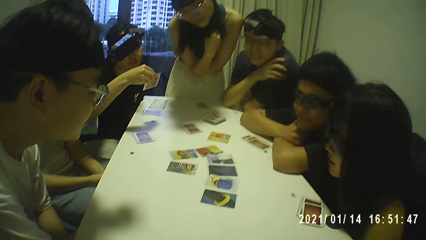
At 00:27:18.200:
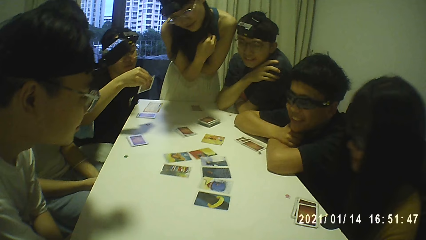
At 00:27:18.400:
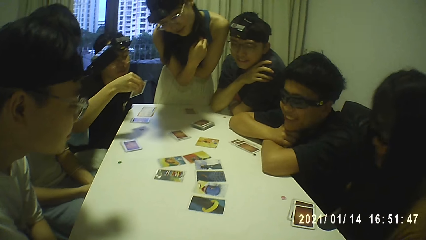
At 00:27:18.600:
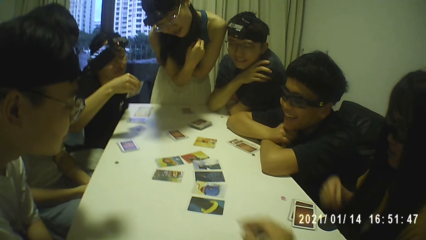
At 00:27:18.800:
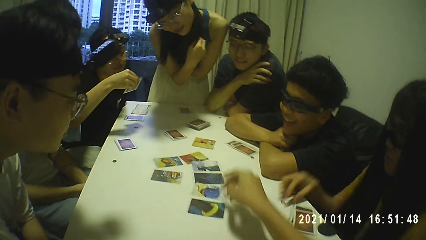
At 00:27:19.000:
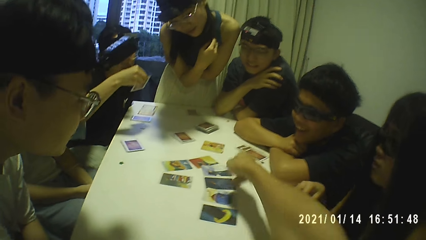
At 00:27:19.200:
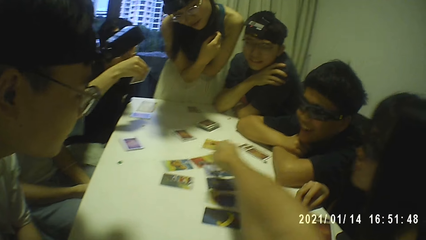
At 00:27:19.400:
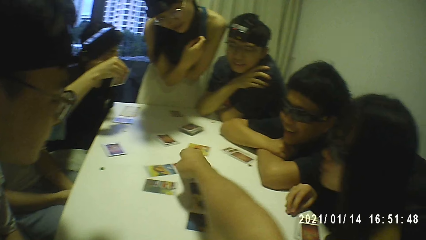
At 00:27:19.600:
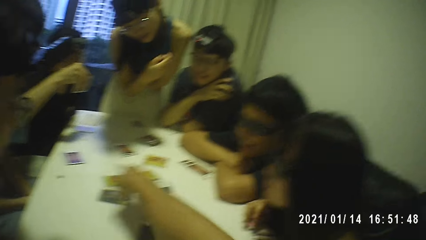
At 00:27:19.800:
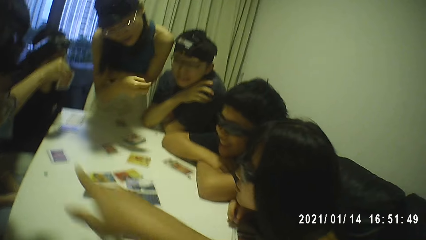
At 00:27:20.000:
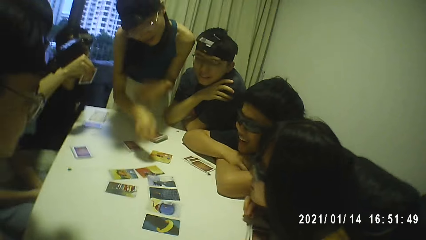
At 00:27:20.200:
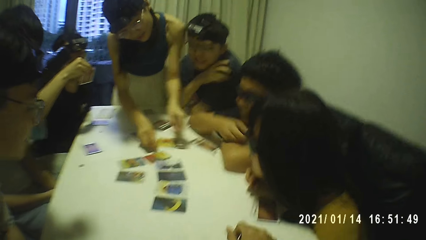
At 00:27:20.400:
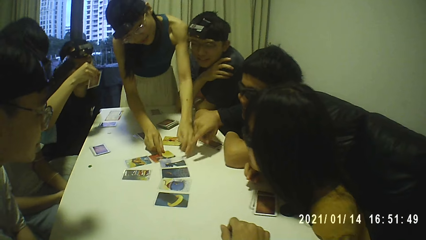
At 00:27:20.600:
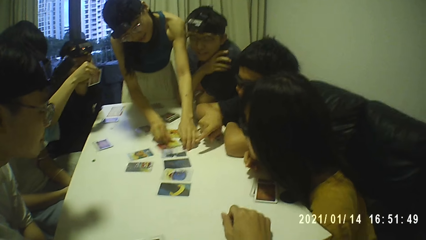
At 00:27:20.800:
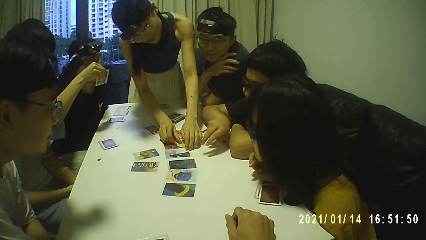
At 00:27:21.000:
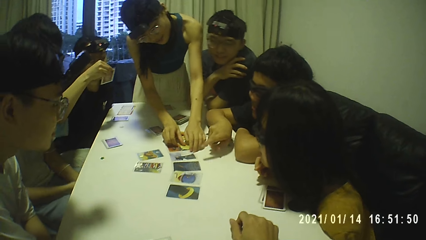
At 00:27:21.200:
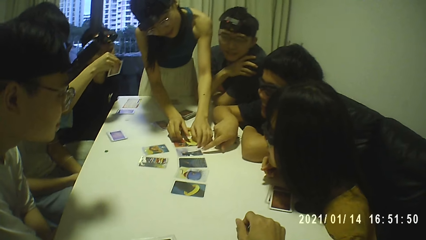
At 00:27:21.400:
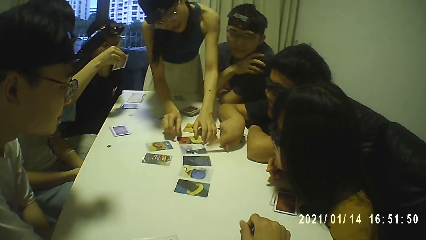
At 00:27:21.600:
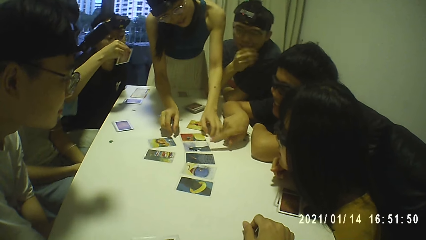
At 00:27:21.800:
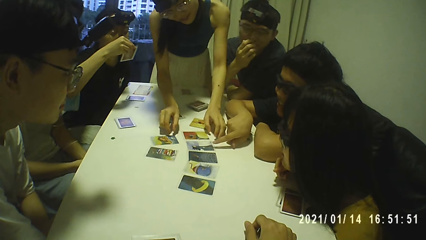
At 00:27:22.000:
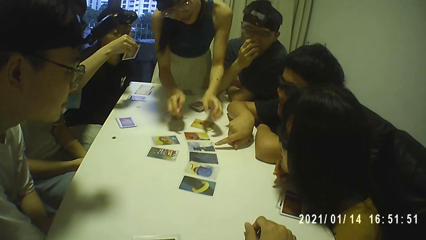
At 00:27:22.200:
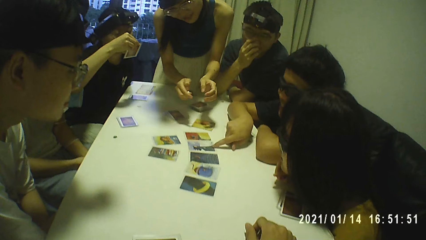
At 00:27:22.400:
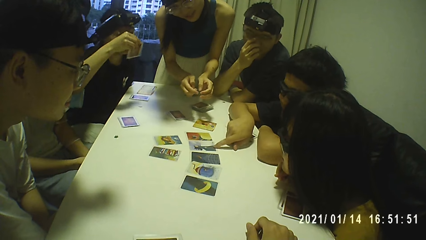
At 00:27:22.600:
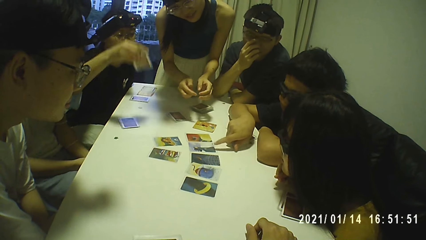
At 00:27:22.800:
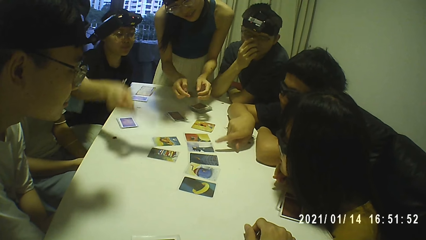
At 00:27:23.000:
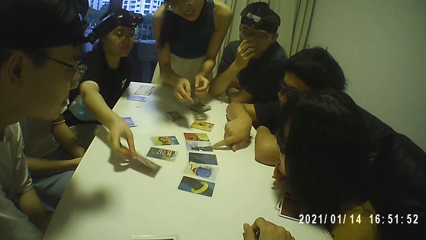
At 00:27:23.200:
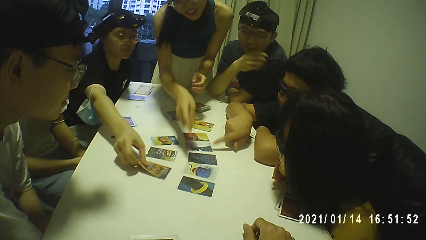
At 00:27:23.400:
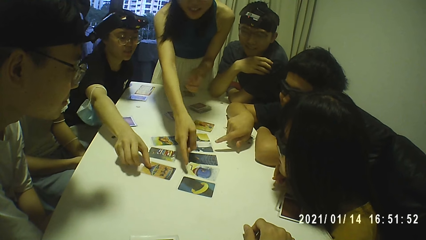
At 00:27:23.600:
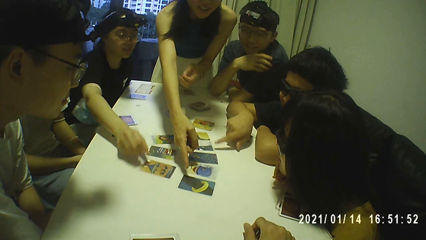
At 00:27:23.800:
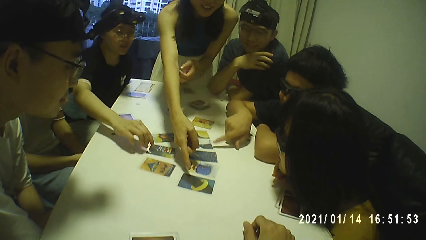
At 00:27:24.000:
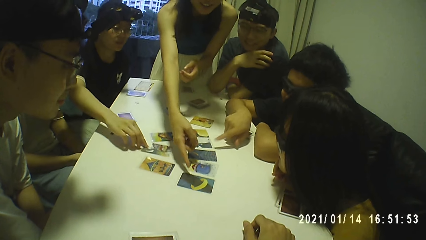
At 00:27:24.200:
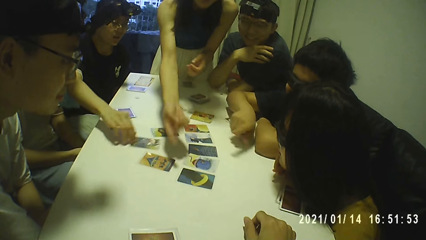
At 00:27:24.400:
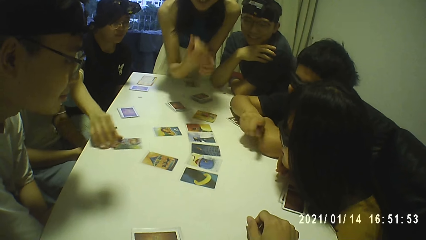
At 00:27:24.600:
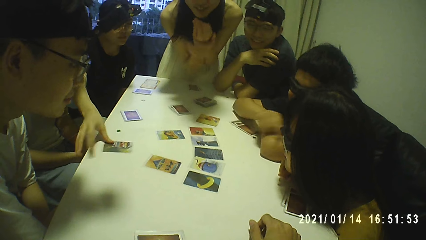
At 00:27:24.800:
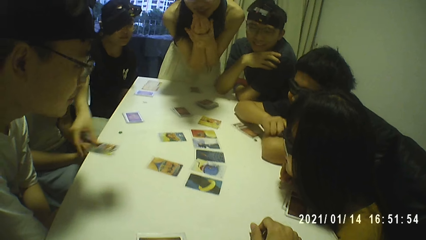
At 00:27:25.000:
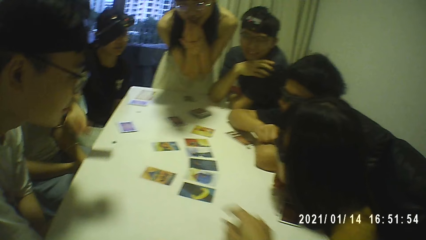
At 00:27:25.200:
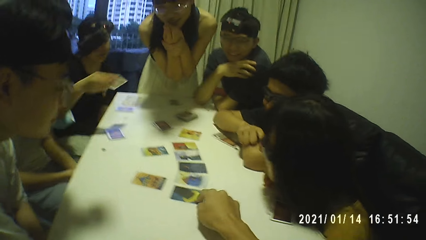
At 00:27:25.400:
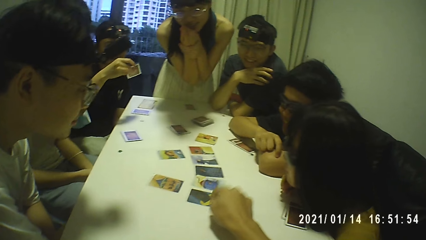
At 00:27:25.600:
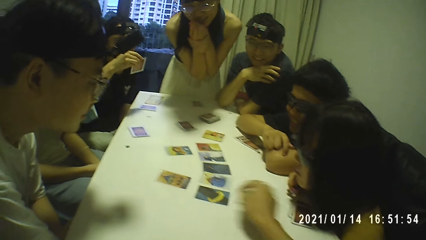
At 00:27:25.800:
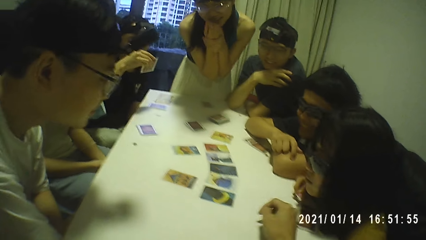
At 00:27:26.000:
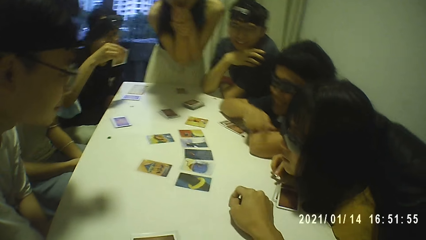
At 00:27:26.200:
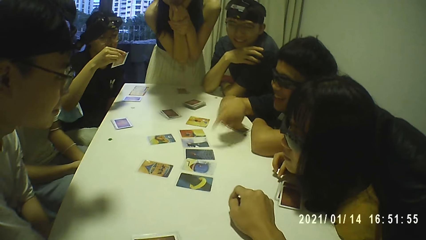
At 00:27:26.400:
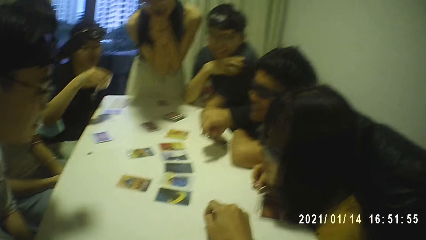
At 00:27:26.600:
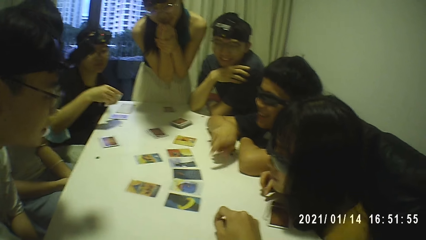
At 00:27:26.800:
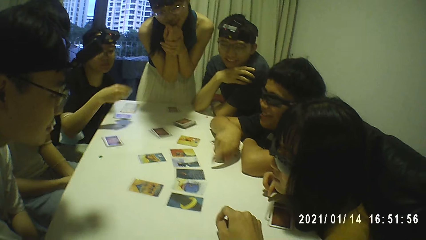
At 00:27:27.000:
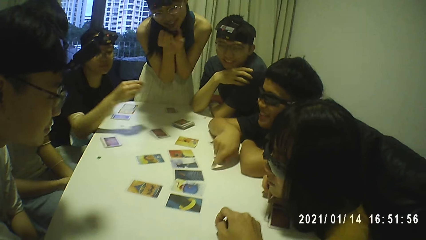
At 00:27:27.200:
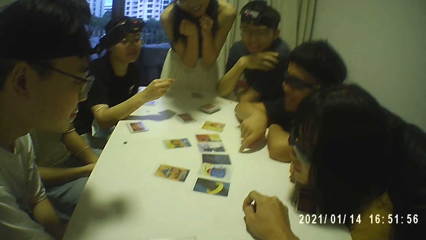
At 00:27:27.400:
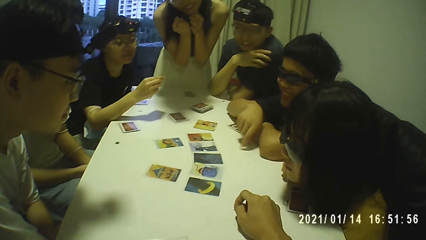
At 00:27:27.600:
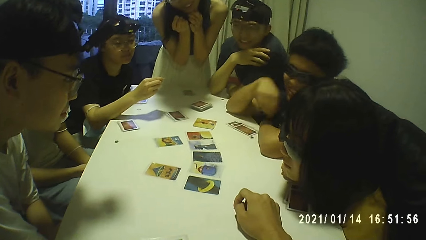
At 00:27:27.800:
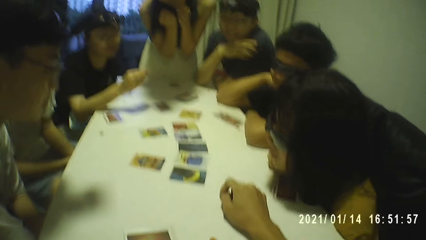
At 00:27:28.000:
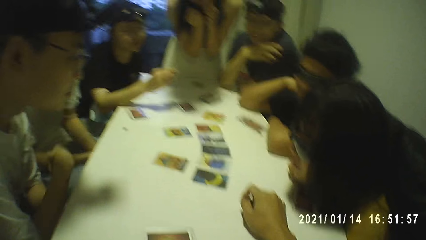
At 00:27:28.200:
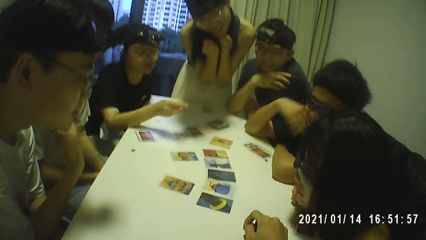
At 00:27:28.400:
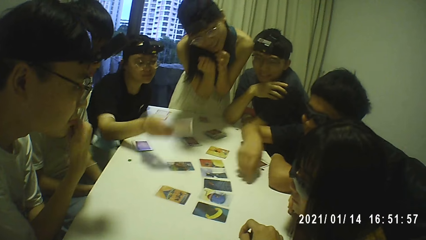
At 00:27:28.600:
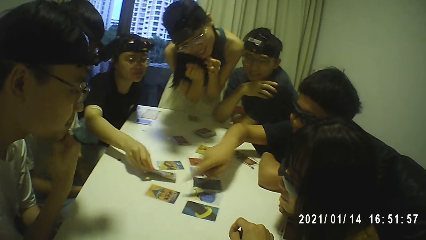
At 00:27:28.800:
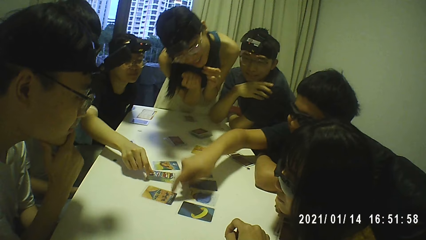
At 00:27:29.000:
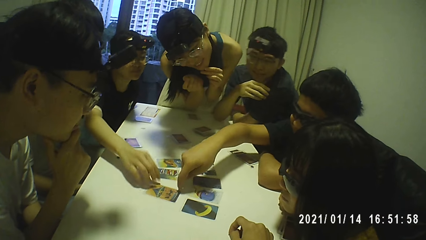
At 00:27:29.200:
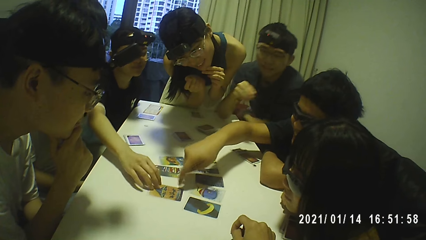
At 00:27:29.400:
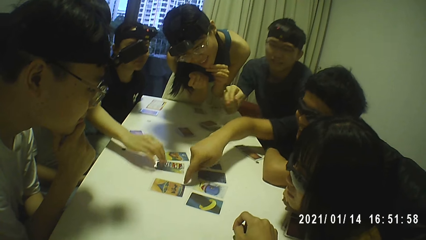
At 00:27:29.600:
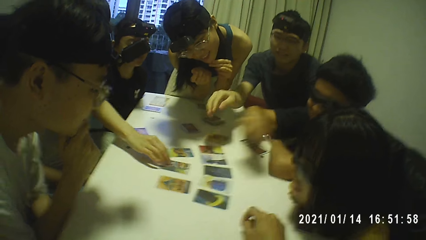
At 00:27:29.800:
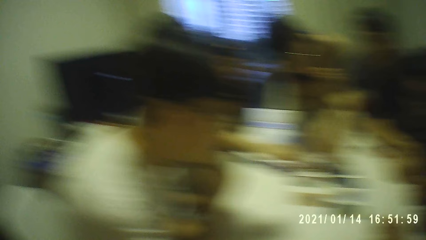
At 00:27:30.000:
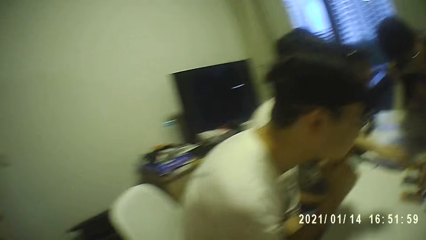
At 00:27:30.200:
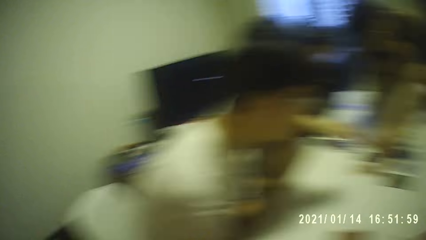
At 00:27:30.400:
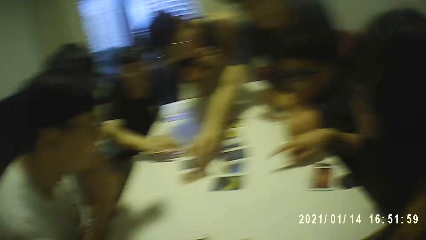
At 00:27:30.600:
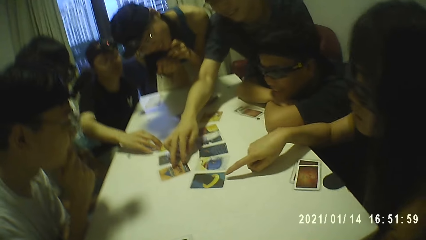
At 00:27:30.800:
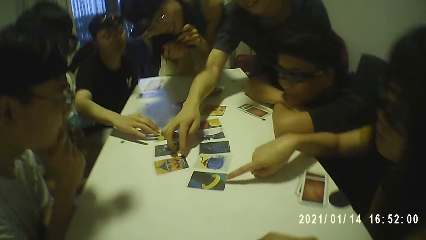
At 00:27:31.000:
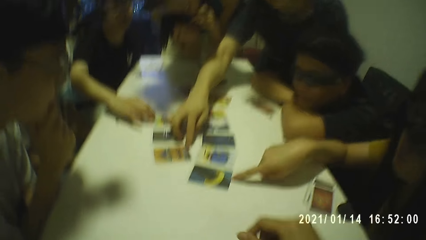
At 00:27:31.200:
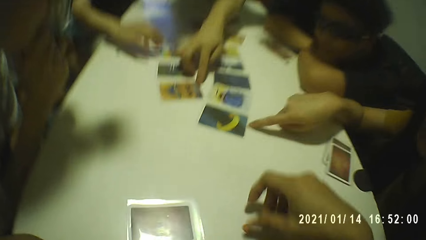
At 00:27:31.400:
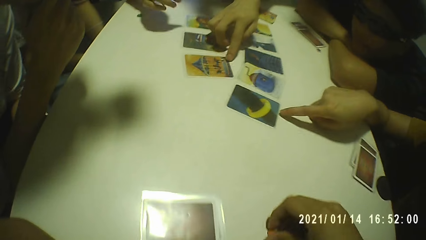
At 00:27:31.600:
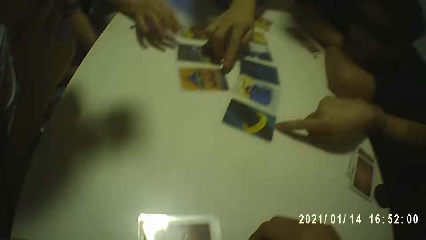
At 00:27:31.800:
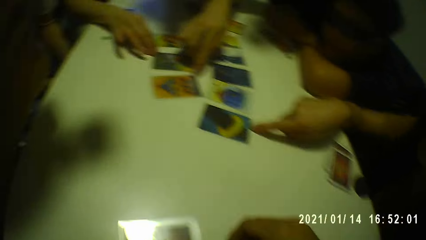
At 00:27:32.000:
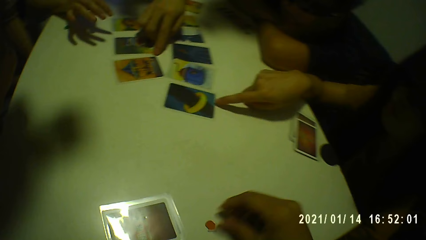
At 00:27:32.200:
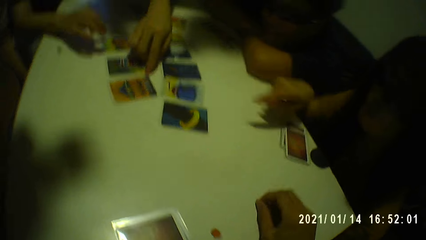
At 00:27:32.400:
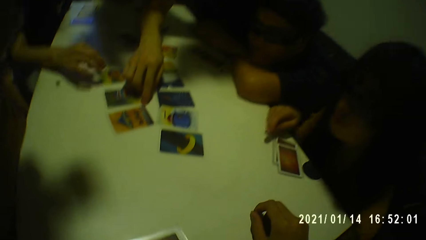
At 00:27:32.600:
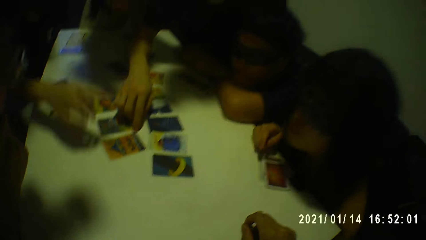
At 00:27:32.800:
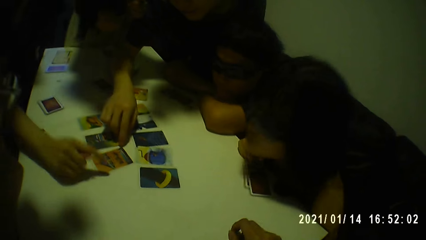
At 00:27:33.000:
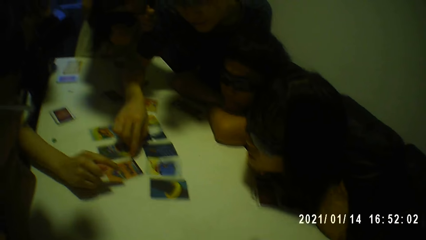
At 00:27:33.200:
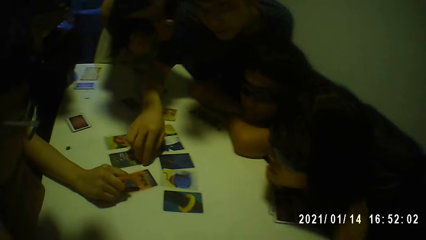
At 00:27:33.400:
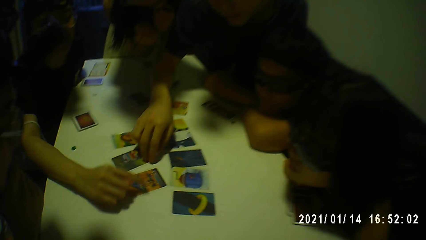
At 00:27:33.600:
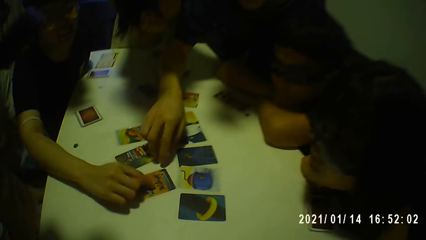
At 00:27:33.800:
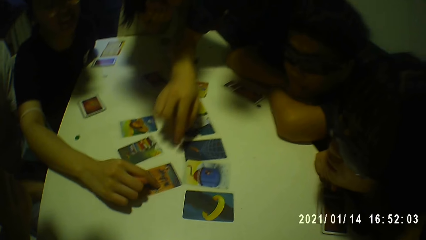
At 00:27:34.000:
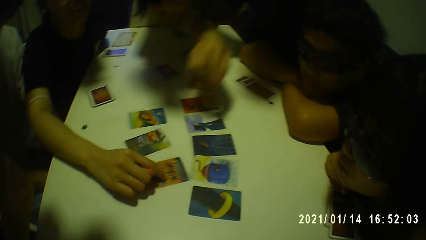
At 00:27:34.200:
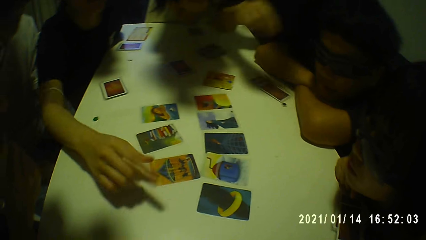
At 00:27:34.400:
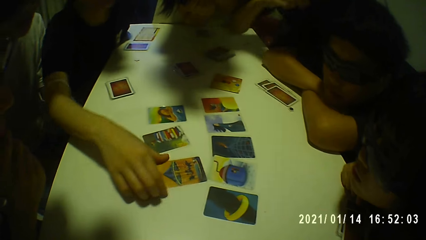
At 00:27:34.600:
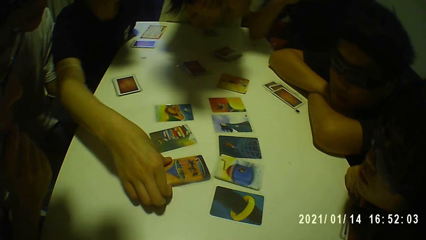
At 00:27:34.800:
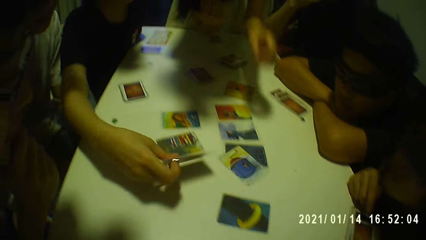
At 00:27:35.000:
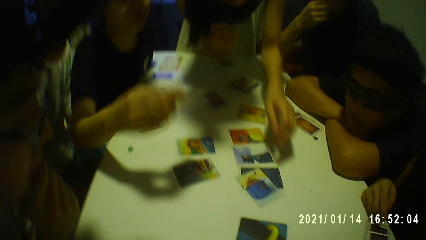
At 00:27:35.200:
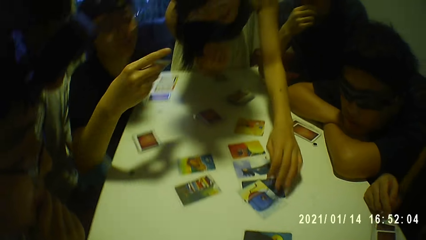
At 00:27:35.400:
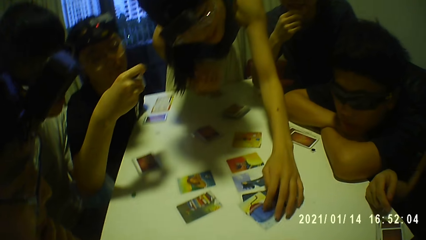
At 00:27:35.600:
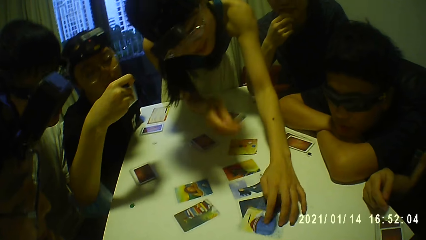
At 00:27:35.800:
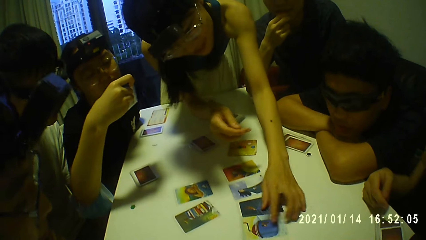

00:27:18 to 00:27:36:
The camera wearer picks a card on a table. A lady arranges the cards on the table with both hands. A boy touches the card on the table with his right hand. Another lady drops another card on the table with her right hand. A person points at a card on the table. The first lady touches another card on the table with her right hand and puts a card on the table. The other lady picks another card from the table with her left hand. The camera wearer touches a card on the table. The person taps on the table. The other lady drops the card on the table with her right hand. The boy touches the card on the table with his right hand. Another person picks a card on the table. A girl touches the card on the table with her right hand. A third person points at a card on the table. The first lady touches the card on the table with her right hand. The other lady touches the card on the table with her right hand and picks another card from the table with her left hand. The first lady picks a card on the table.
